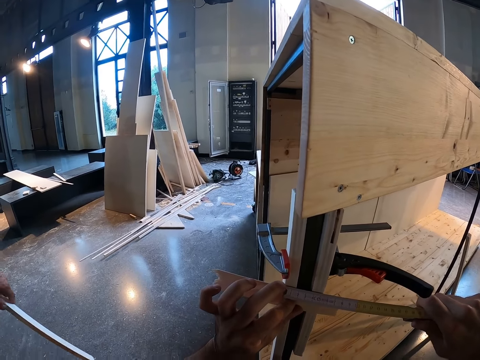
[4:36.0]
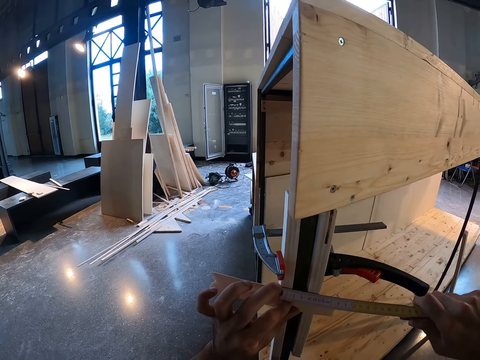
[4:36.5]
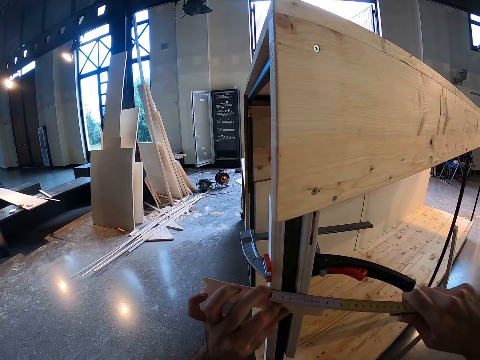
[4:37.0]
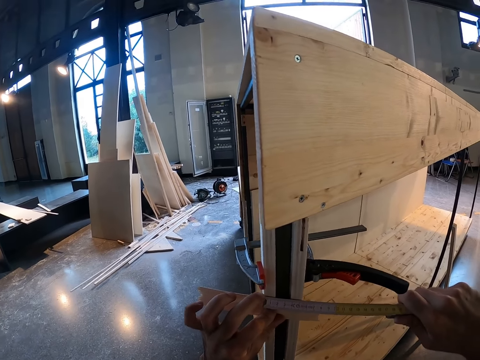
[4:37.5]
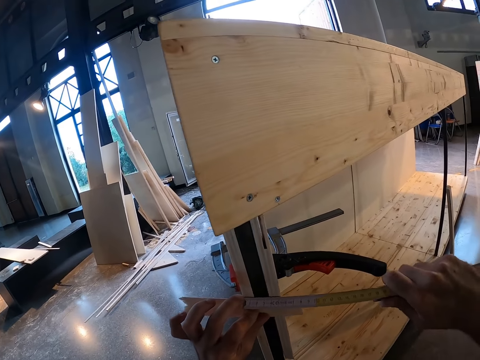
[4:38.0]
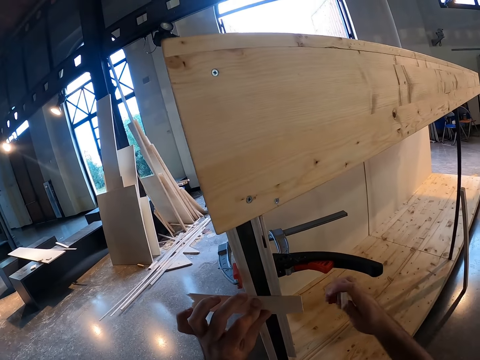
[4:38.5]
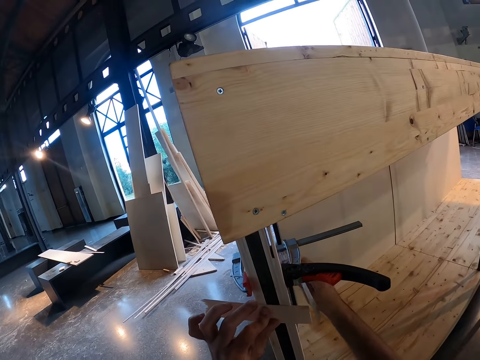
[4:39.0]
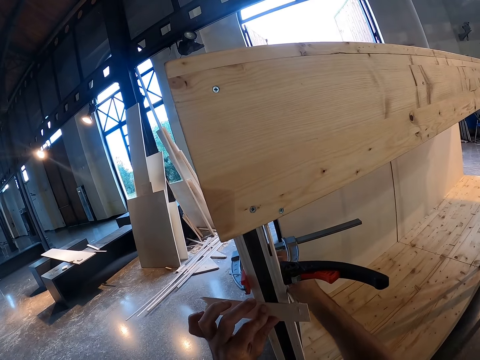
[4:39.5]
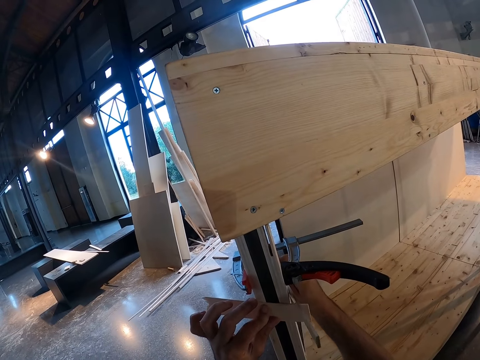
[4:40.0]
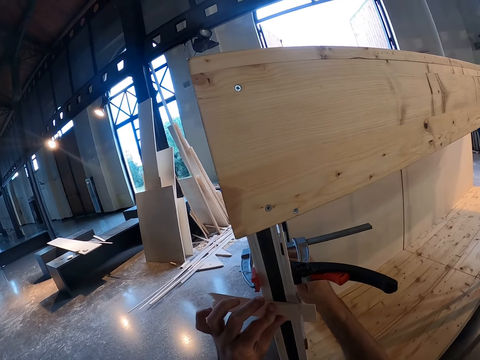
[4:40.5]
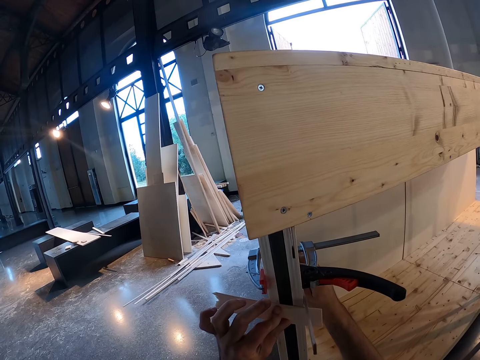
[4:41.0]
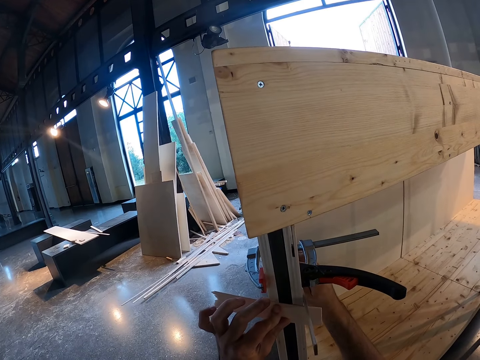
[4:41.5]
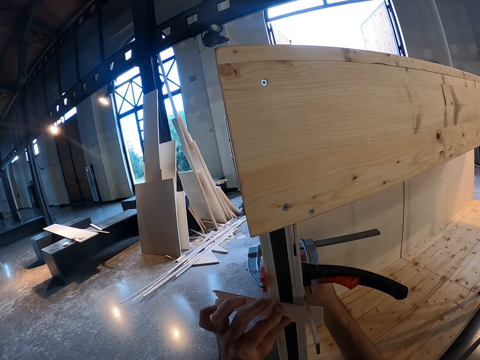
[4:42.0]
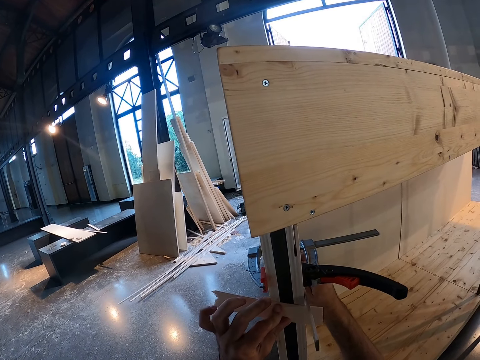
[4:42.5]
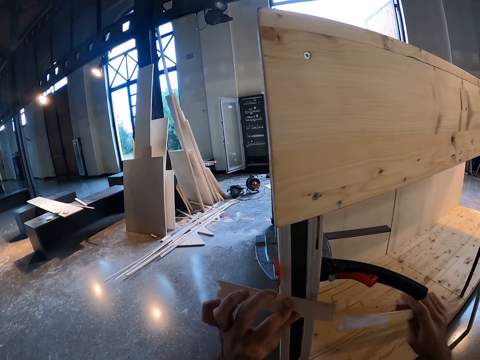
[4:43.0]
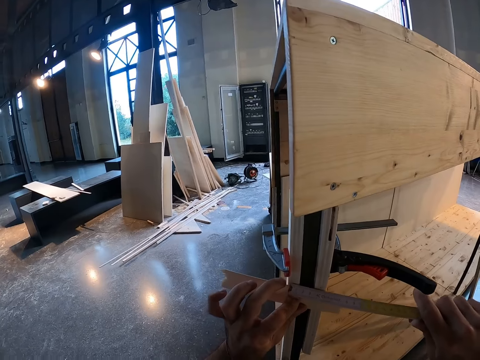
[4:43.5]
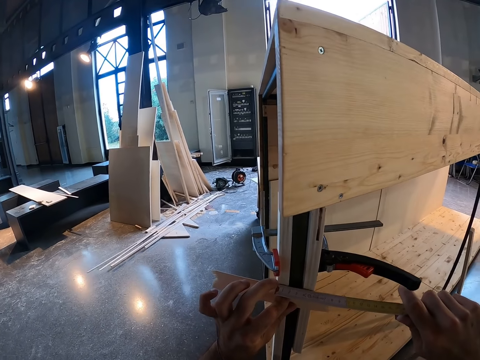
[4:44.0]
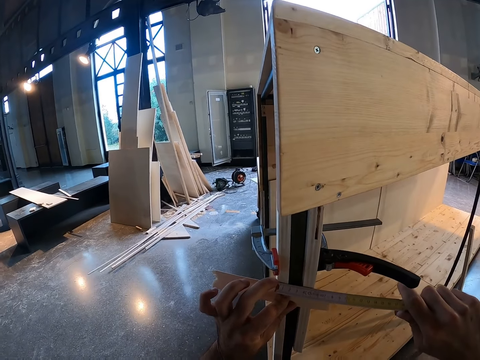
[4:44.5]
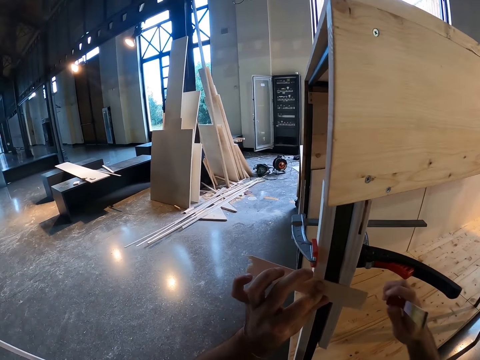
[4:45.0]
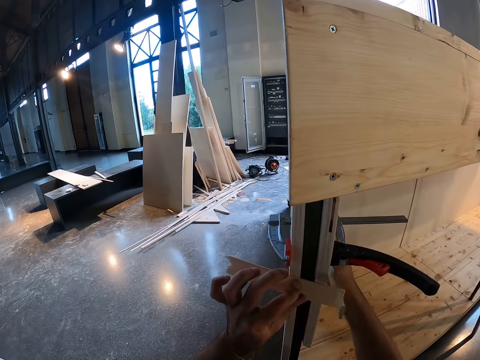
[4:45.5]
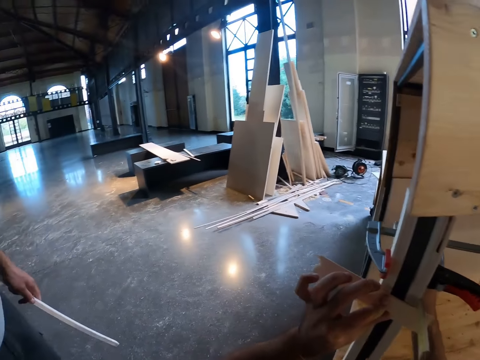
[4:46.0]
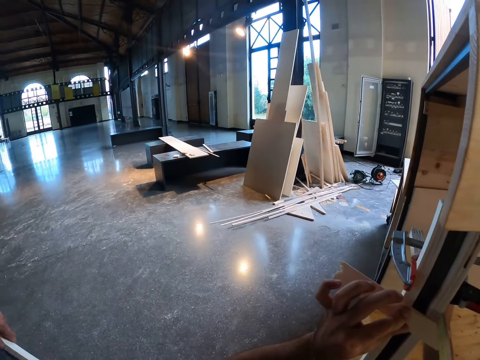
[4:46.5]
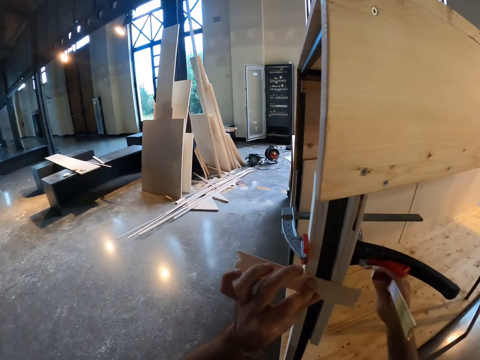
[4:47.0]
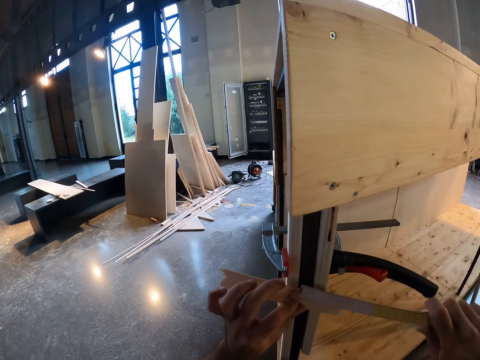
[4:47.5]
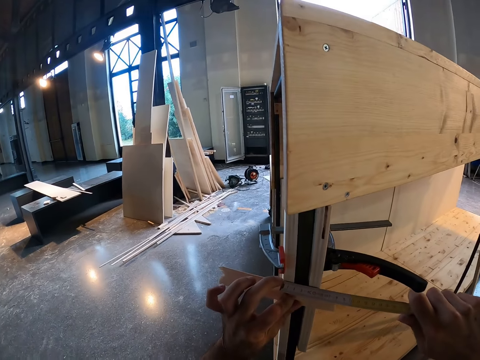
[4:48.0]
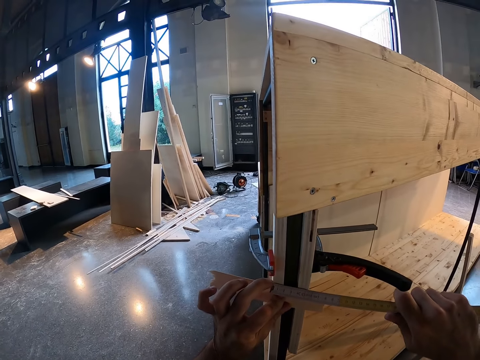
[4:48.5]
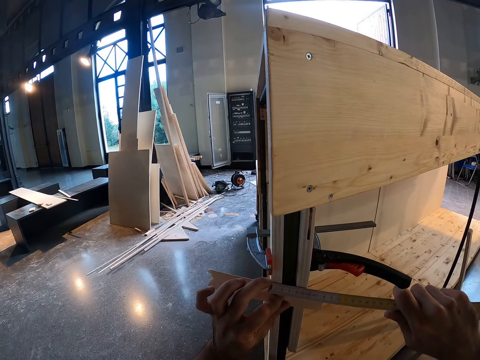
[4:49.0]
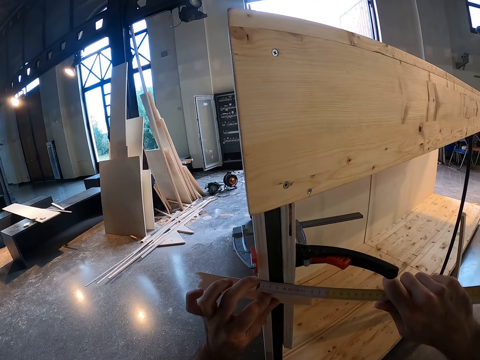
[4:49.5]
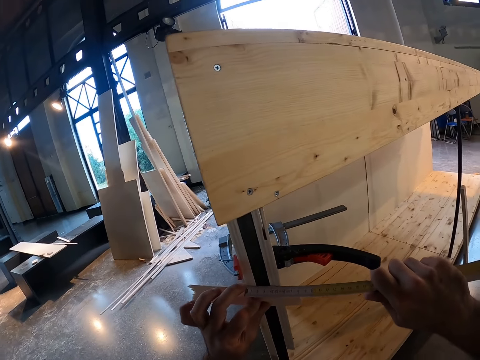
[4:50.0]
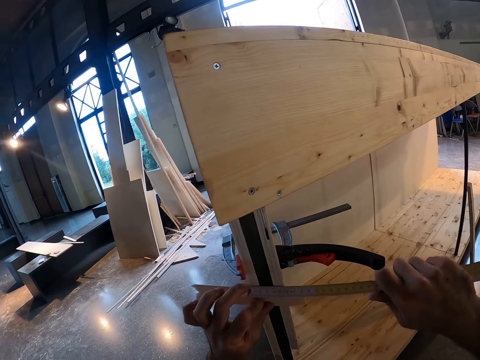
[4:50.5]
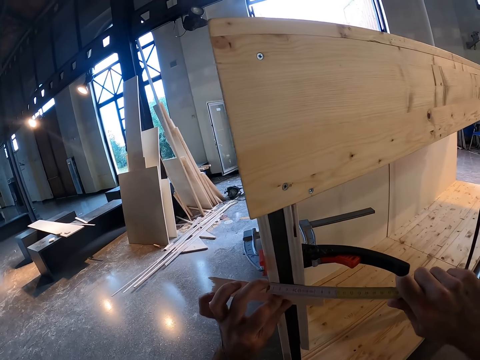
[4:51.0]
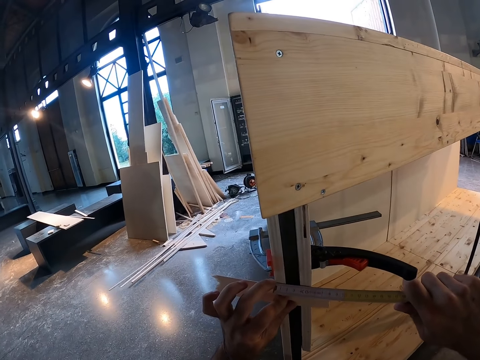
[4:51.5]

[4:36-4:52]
A person holds the piece of wood. The camera wearer turns the ruler. He measures the wood. He turns the ruler. He places the folding rule under the c-clamp on a wooden structure with his right hand. He measures the piece of wood with the folding rule in his right hand.

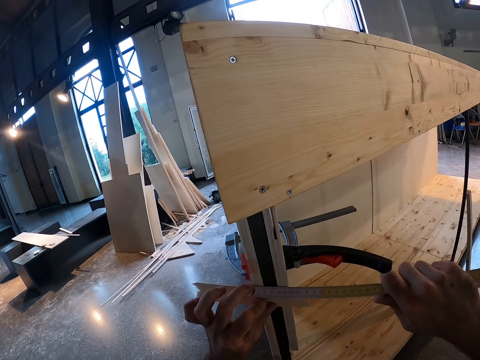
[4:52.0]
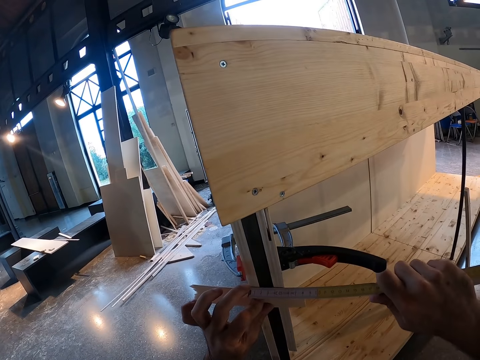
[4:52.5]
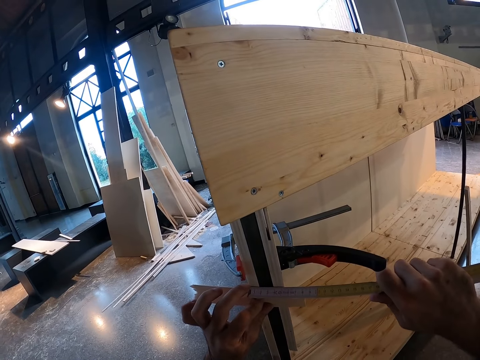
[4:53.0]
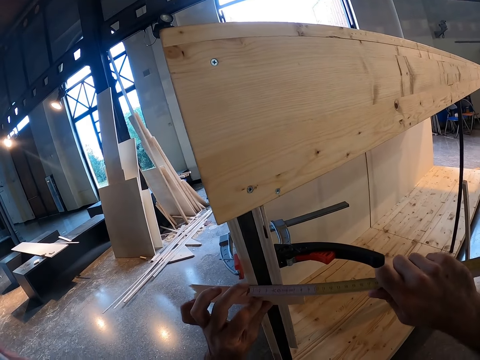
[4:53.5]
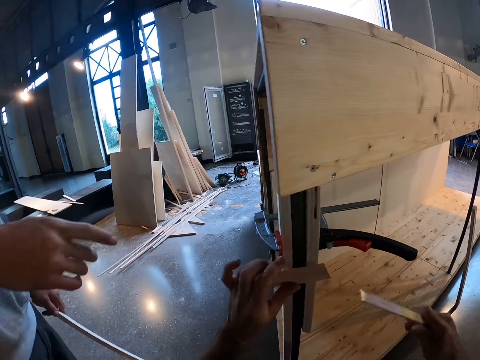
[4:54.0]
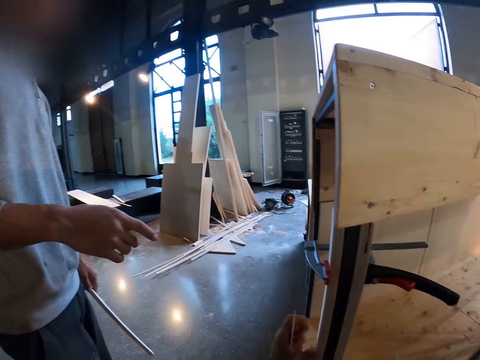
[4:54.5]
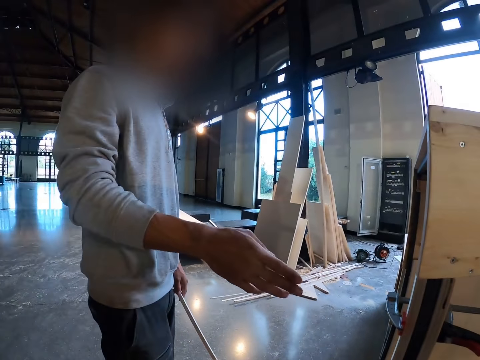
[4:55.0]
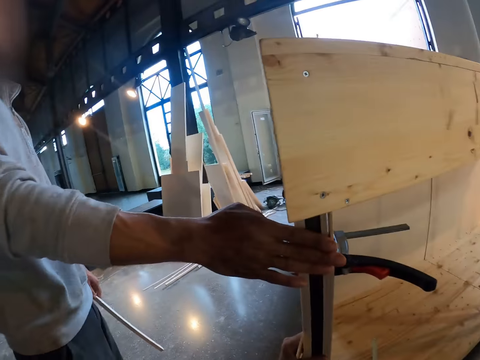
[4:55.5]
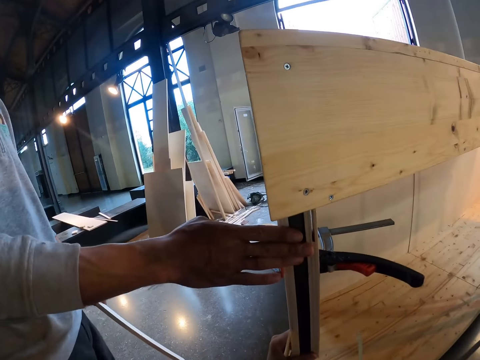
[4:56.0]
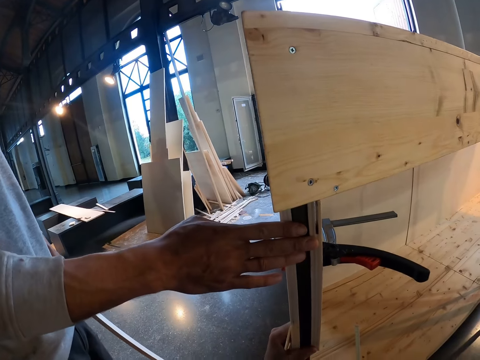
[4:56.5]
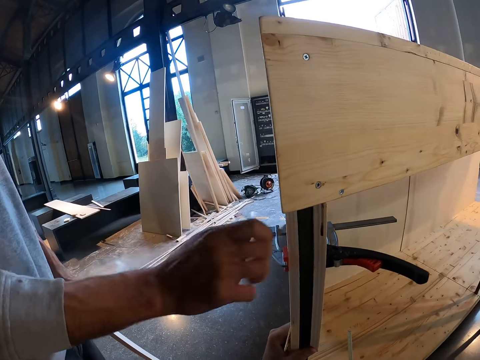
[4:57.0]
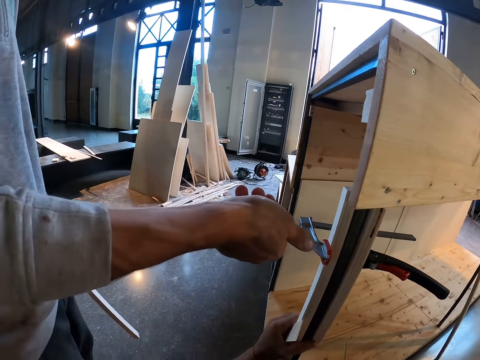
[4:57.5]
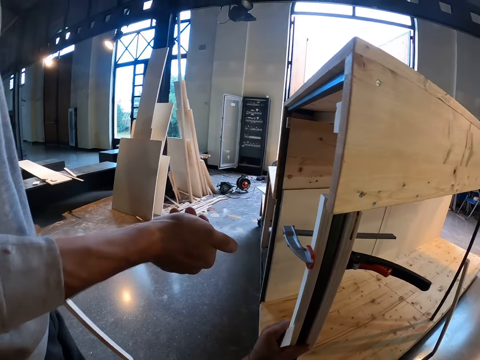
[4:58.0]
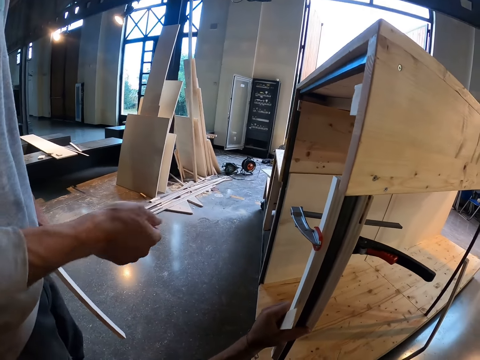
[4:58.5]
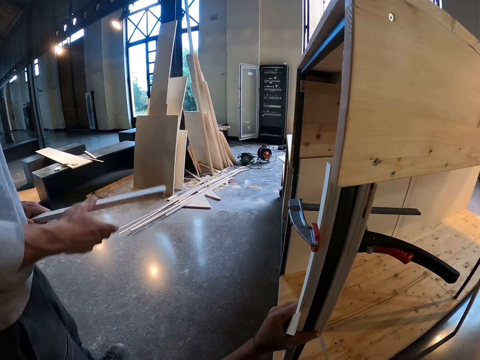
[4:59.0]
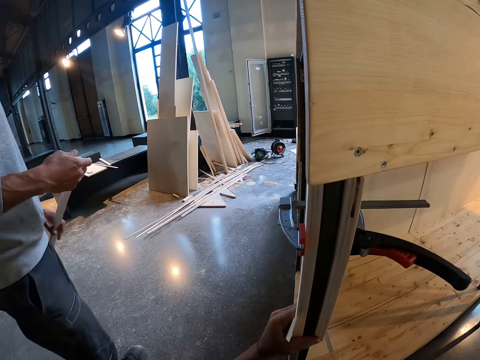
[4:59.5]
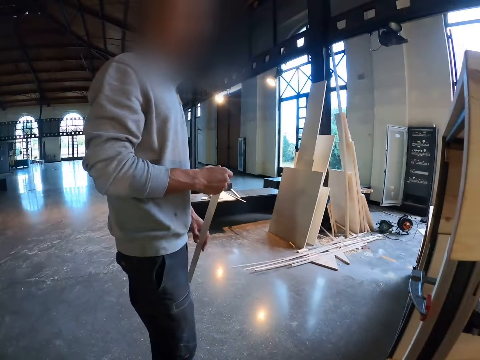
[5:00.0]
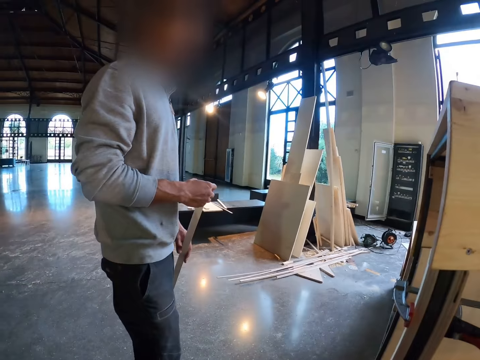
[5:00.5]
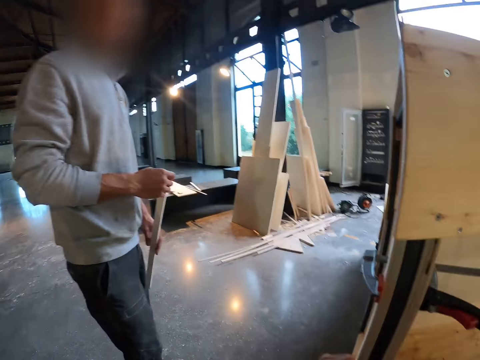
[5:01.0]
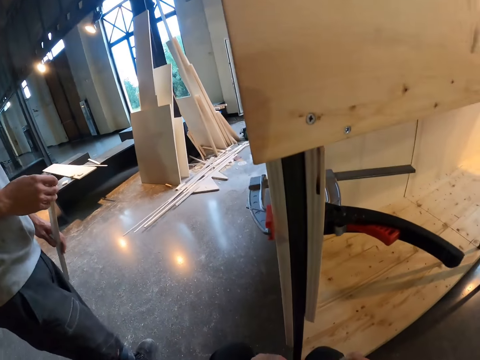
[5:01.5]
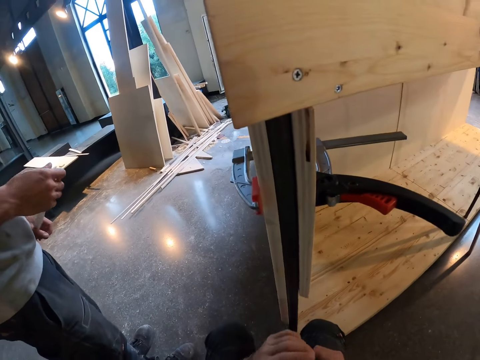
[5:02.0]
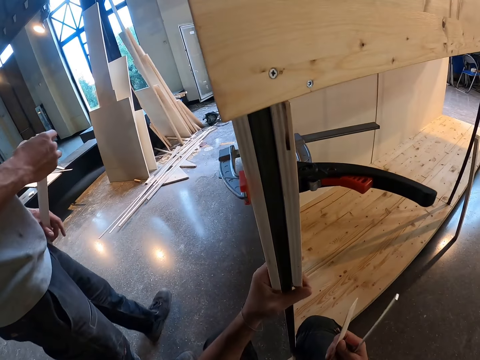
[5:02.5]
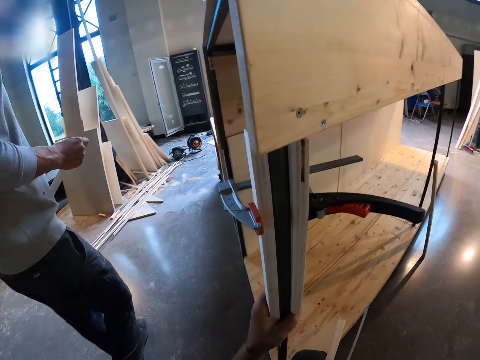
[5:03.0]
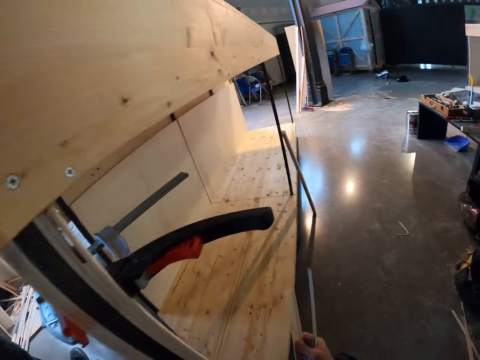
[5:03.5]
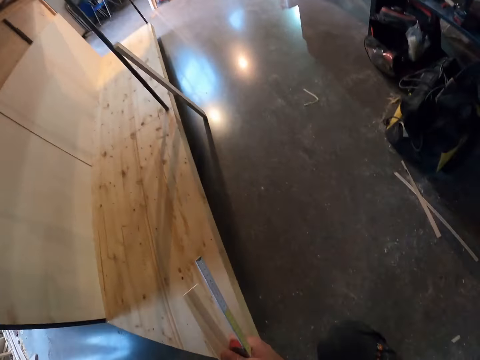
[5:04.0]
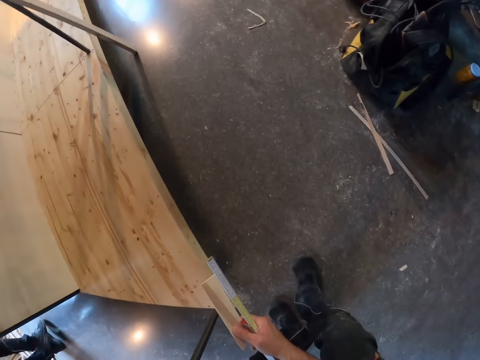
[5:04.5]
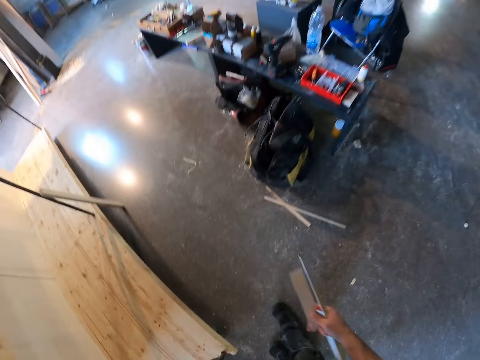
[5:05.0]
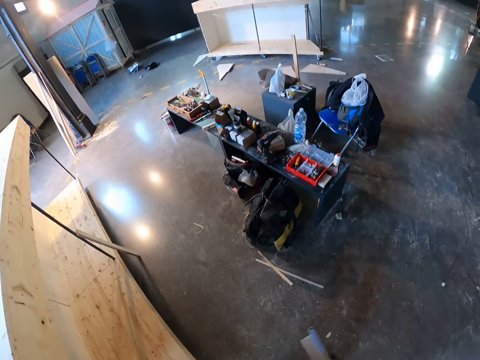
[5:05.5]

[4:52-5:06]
A woman touches the furniture. The camera wearer holds the furniture.
